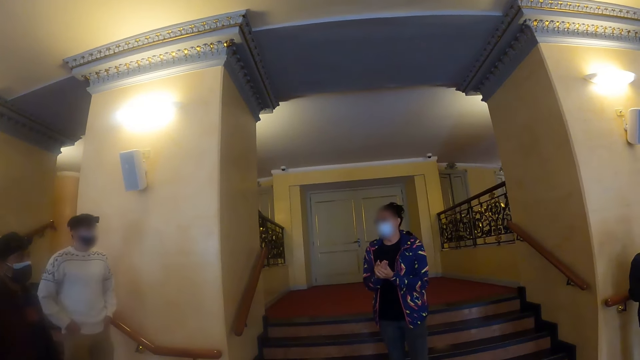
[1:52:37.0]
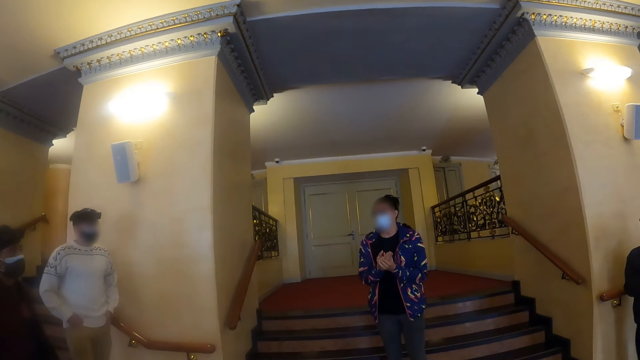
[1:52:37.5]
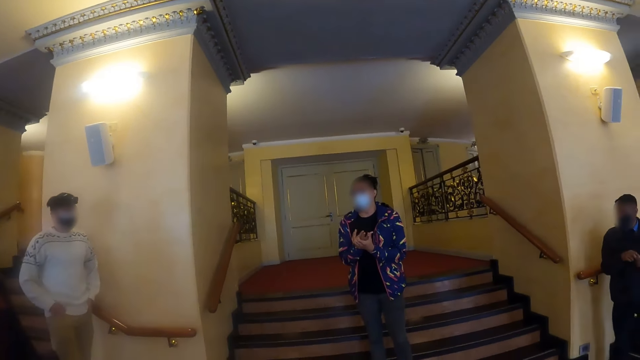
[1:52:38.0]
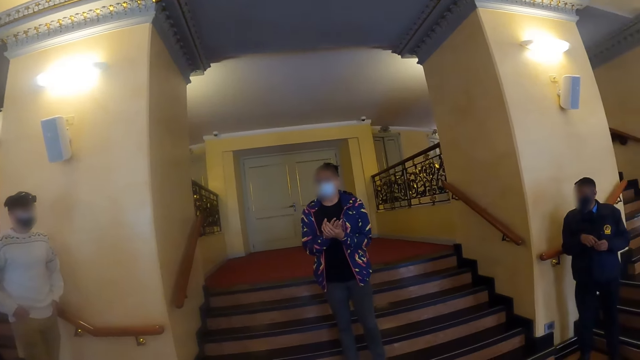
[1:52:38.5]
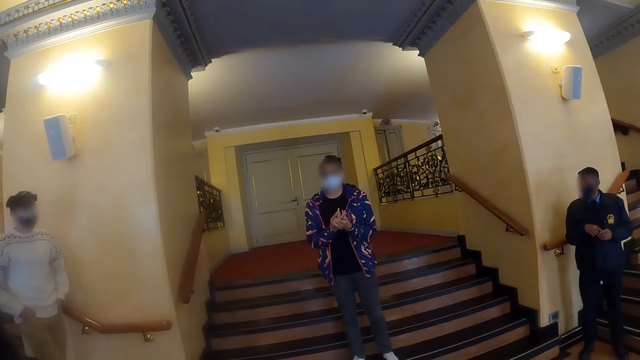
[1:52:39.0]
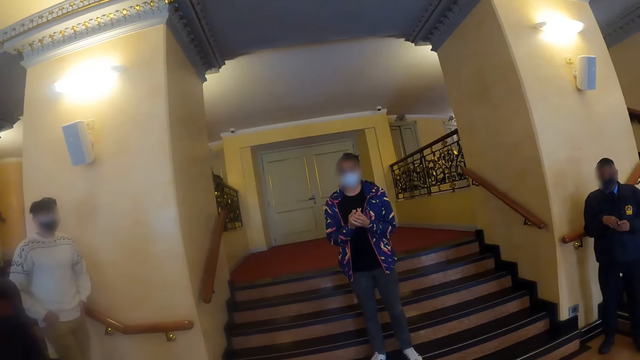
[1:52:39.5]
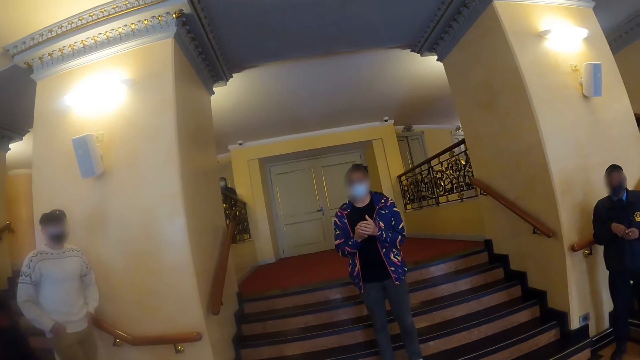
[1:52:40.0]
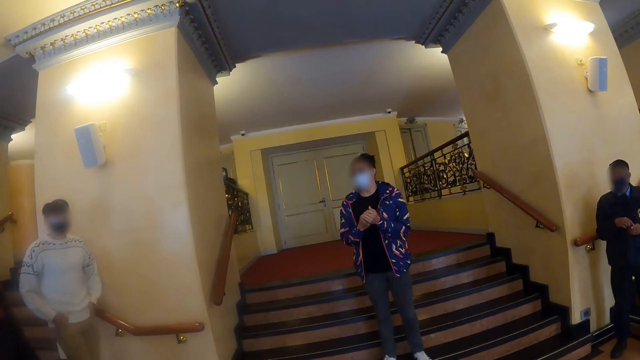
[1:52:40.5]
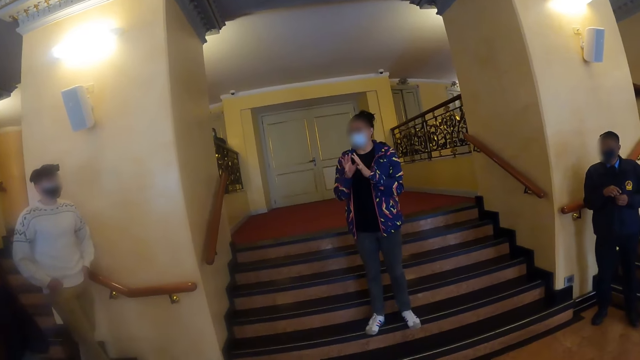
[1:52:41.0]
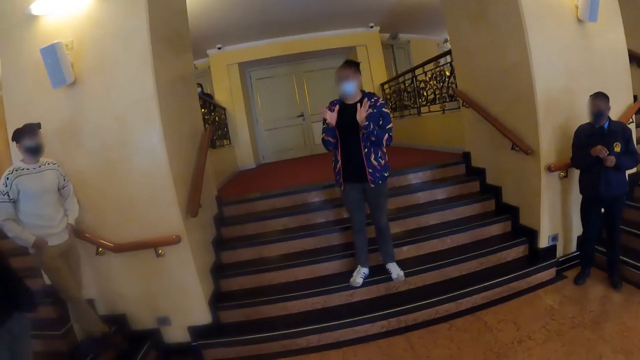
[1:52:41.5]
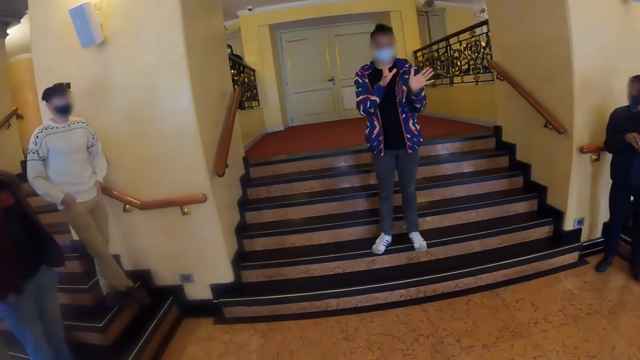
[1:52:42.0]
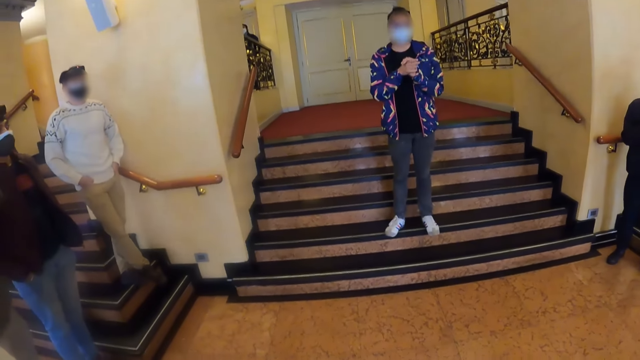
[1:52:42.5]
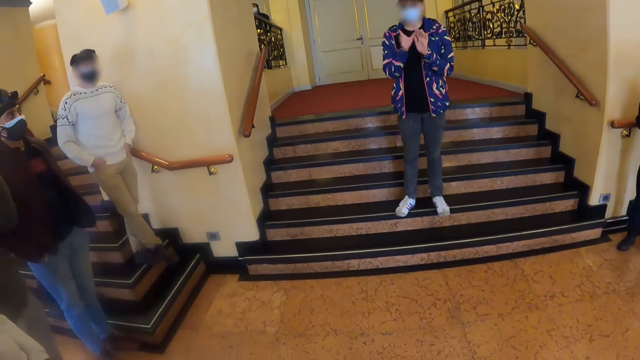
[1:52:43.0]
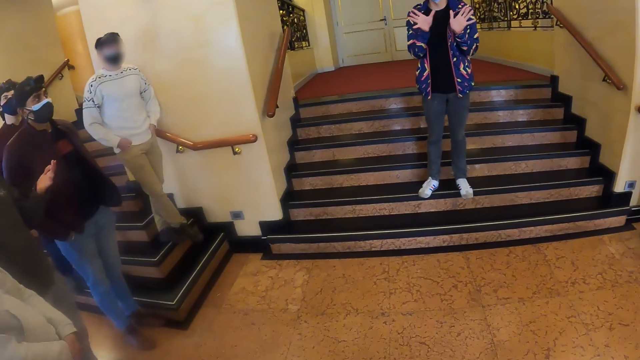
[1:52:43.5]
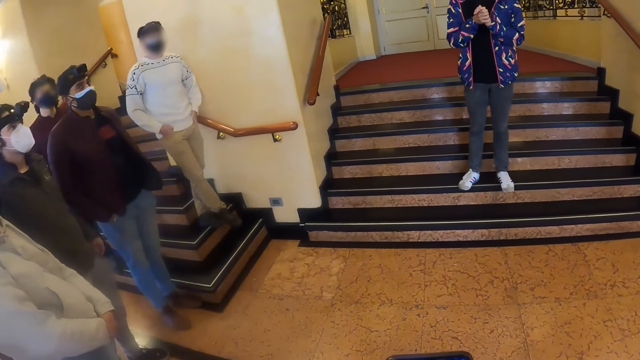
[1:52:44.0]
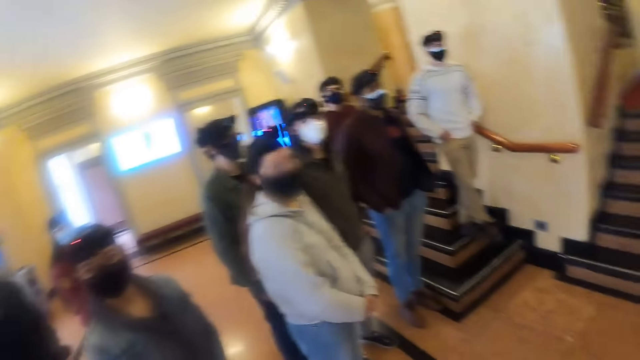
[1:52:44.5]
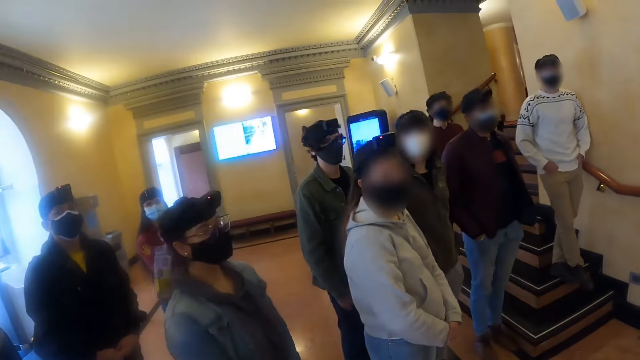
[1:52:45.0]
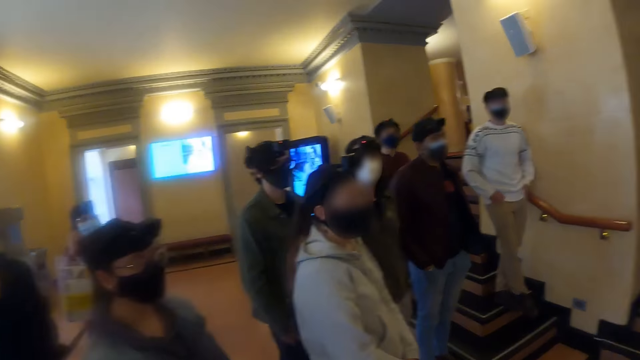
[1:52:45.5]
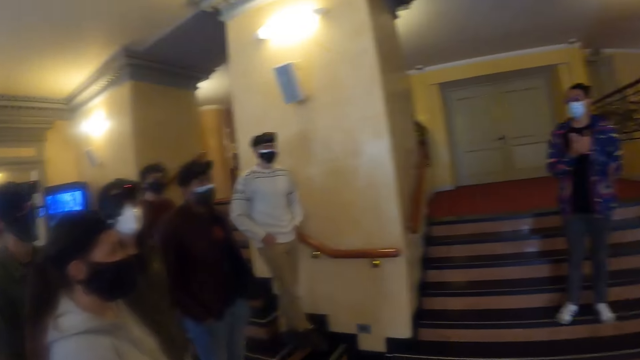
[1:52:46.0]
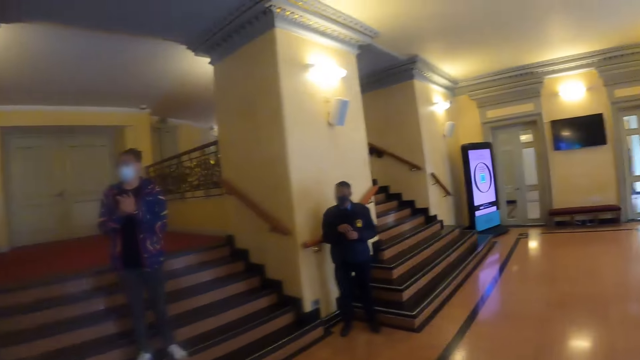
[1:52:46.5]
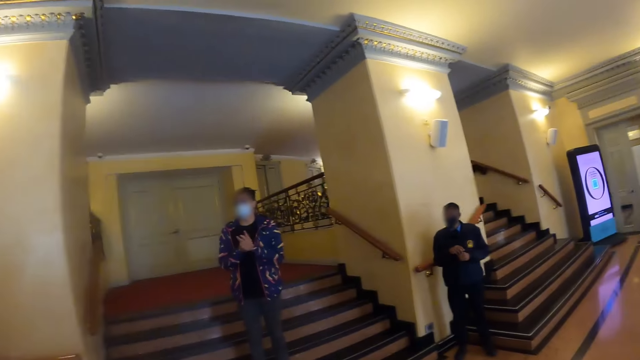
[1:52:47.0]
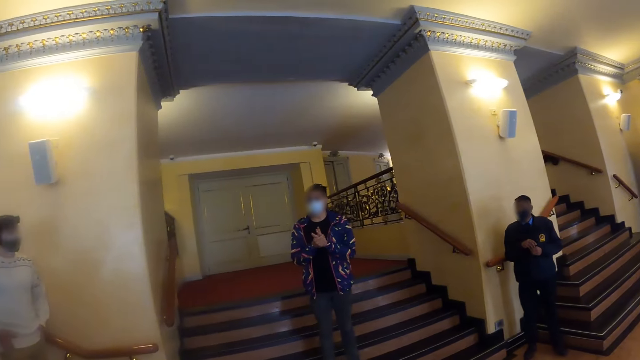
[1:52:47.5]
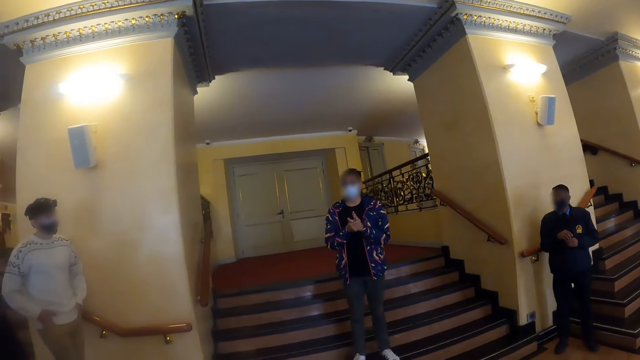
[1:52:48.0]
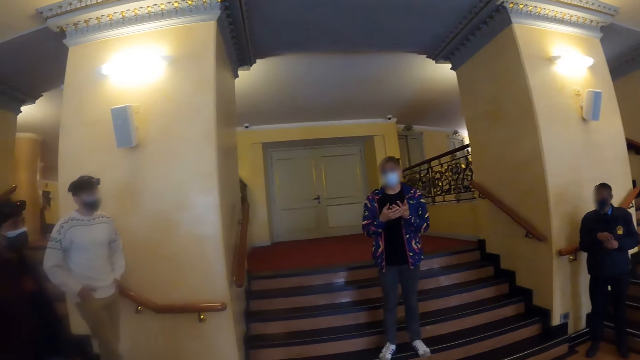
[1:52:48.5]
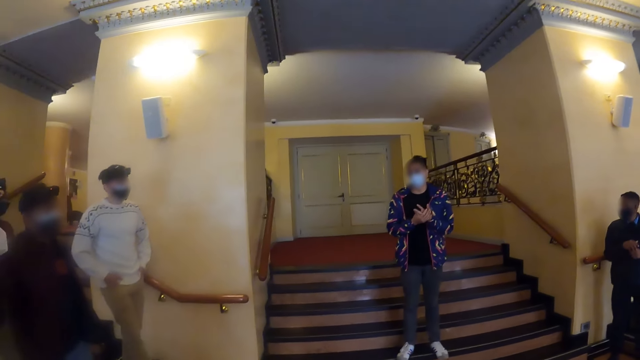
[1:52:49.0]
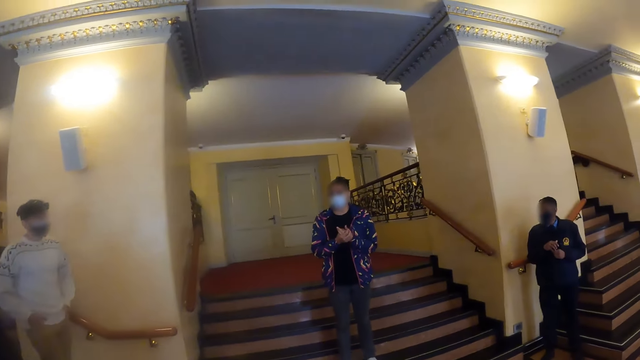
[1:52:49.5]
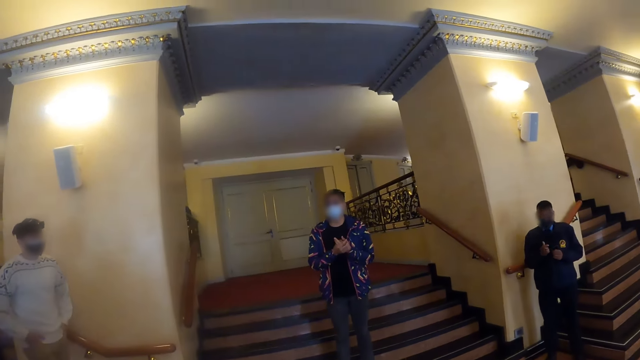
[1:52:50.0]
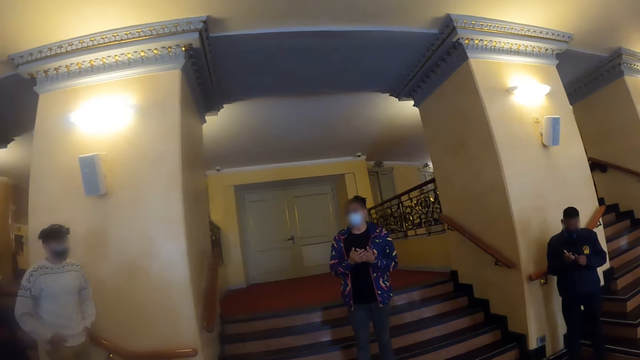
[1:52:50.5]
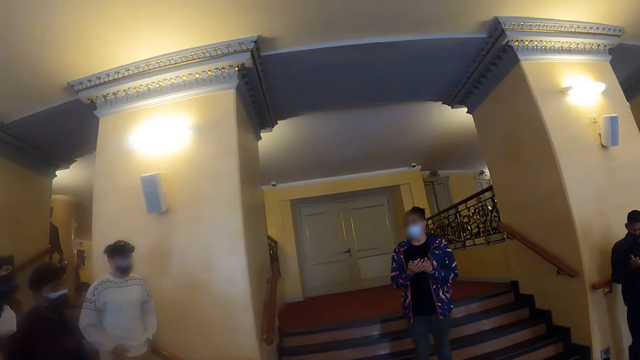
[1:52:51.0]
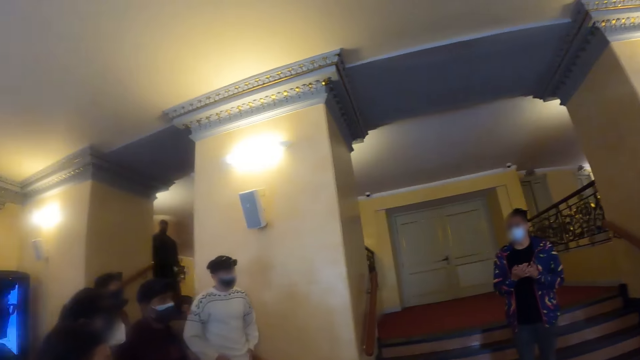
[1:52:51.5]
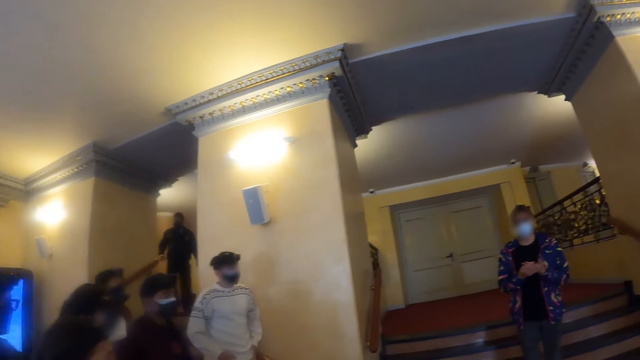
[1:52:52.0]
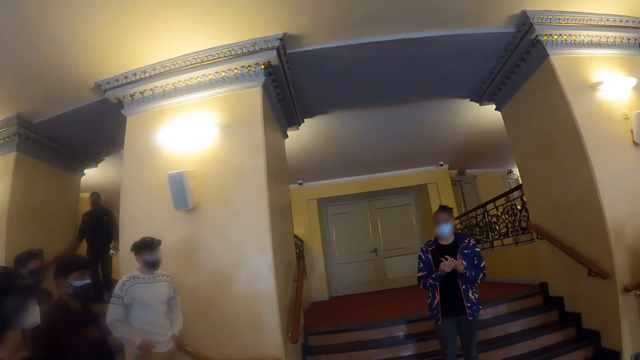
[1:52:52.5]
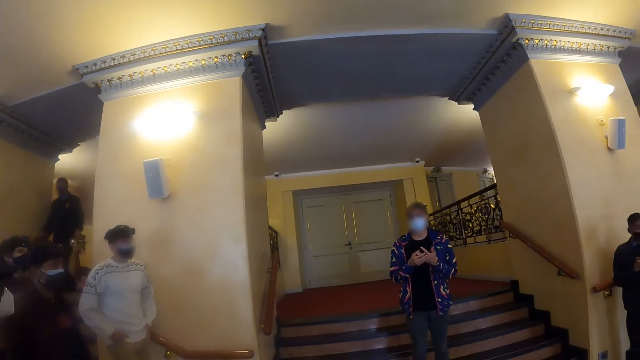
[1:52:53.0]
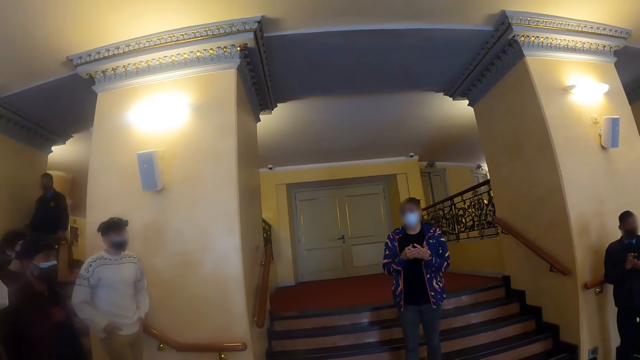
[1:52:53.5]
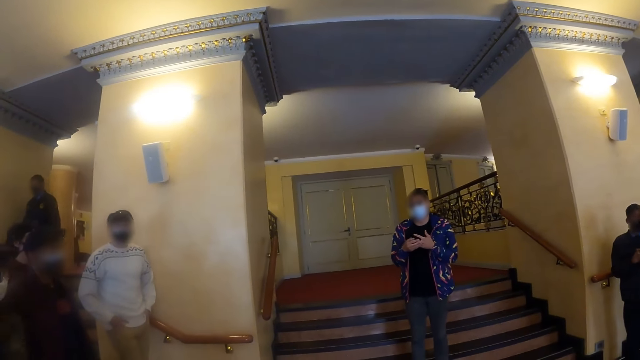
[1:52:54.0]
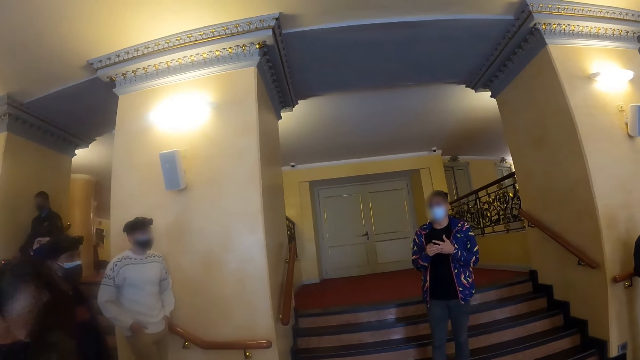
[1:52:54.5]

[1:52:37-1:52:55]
The camera wearer stares at a man. The man talks to the group. The camera wearer looks around the building. A woman presses her hands.

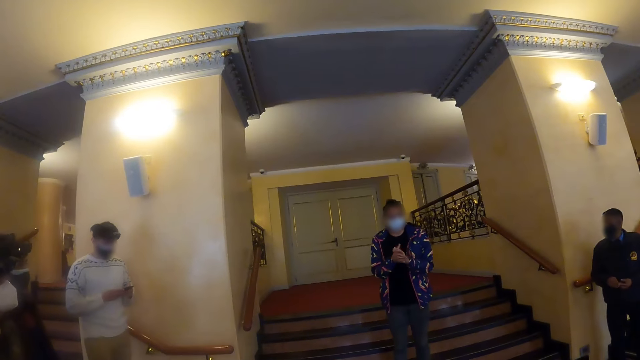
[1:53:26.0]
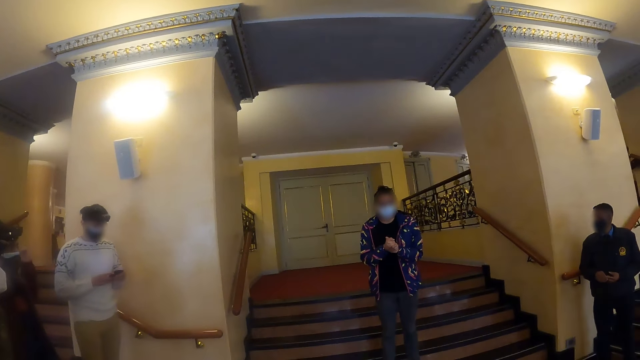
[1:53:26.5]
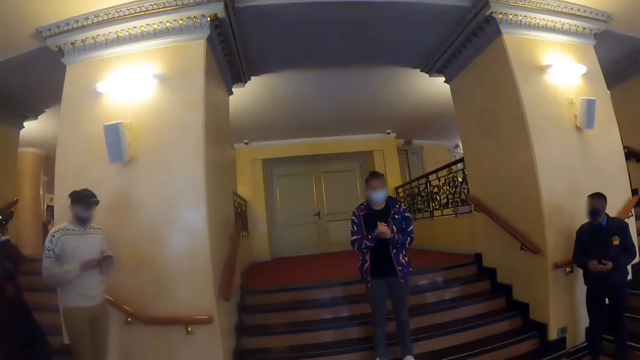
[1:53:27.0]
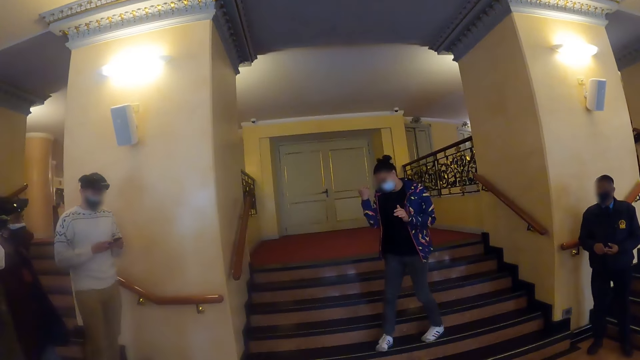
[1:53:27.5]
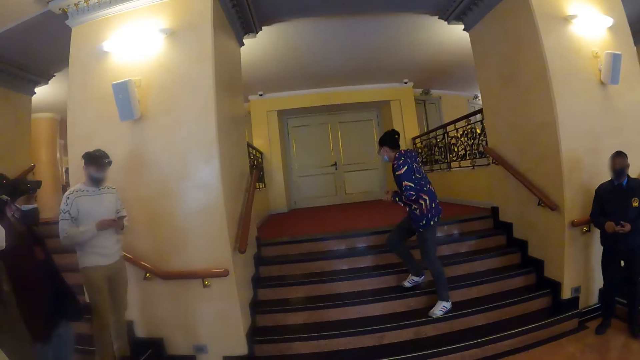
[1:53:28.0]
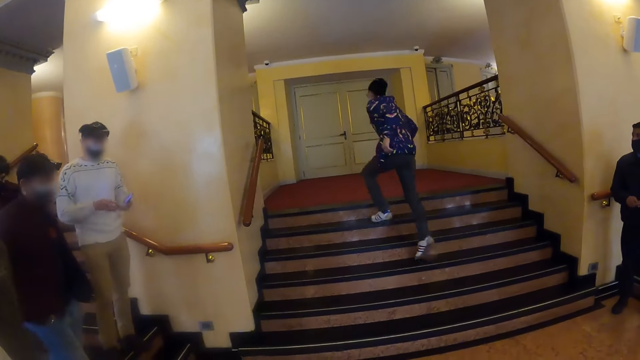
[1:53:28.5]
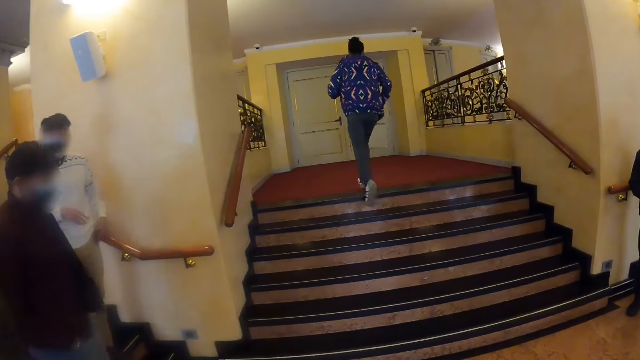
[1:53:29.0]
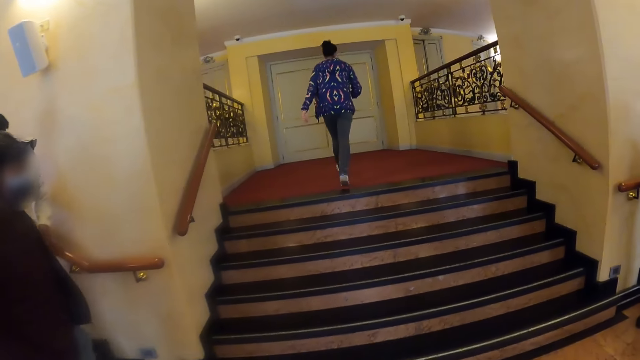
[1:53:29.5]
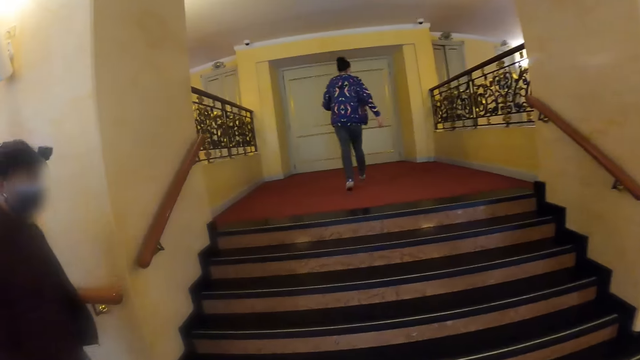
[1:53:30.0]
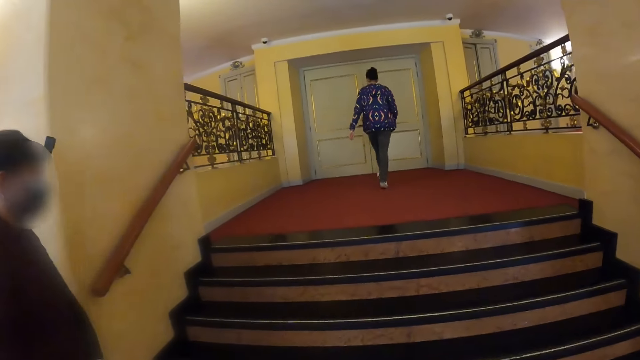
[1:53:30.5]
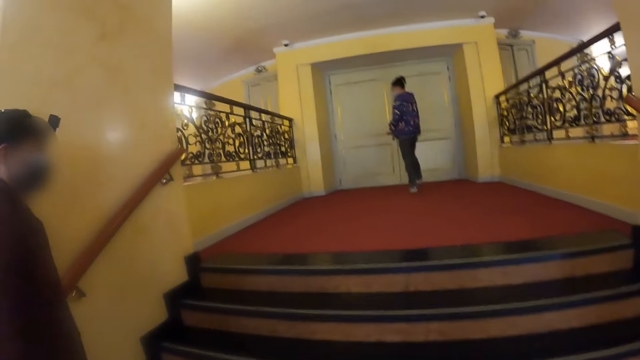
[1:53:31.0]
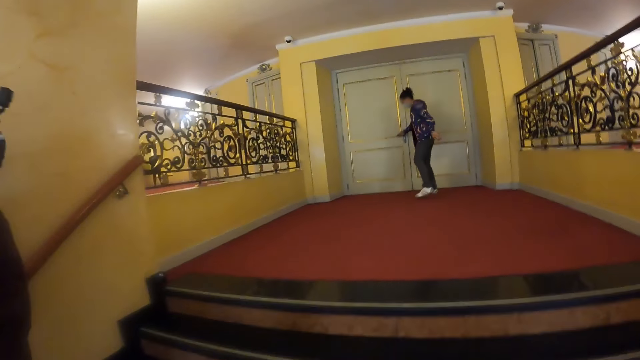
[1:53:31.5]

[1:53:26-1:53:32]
A woman walks towards the locked room. The camera wearer walks around. They go up the stairs.
